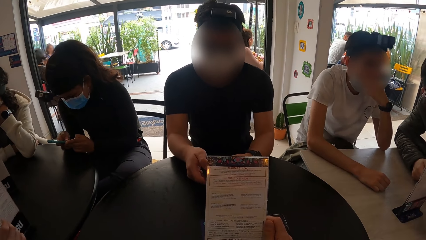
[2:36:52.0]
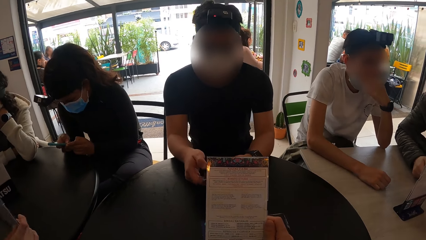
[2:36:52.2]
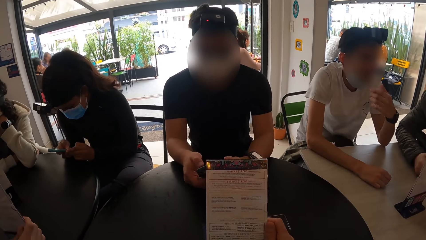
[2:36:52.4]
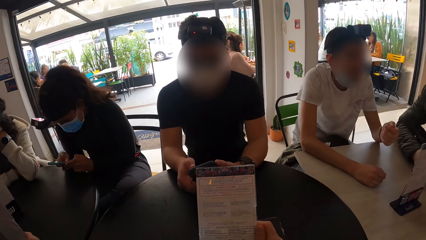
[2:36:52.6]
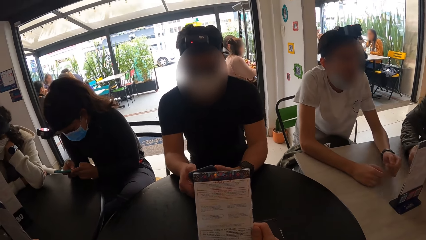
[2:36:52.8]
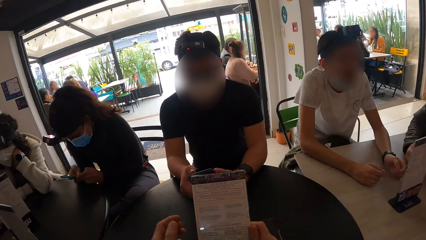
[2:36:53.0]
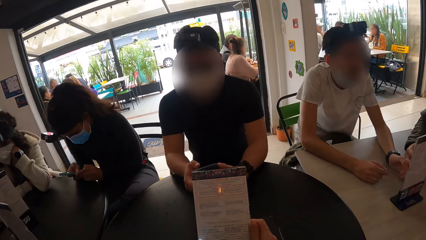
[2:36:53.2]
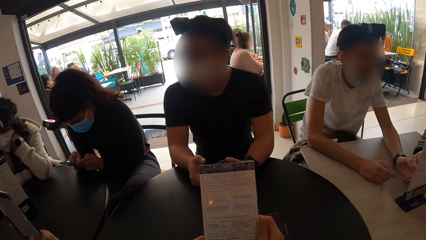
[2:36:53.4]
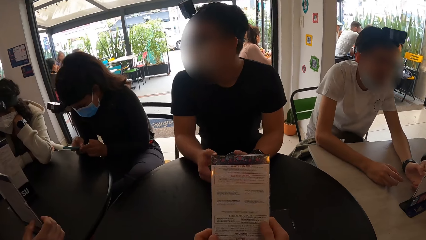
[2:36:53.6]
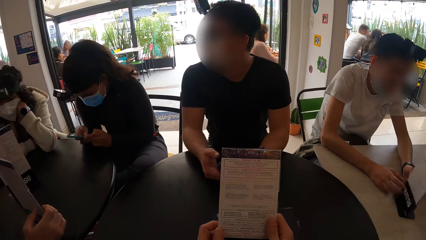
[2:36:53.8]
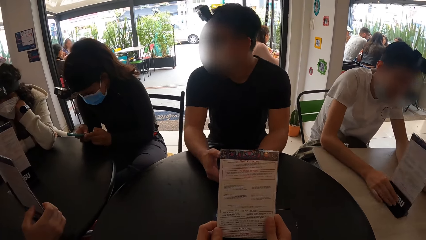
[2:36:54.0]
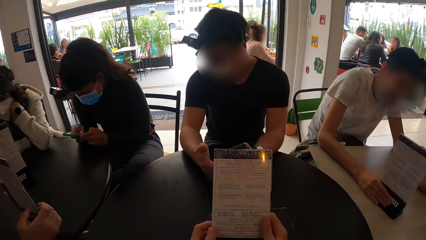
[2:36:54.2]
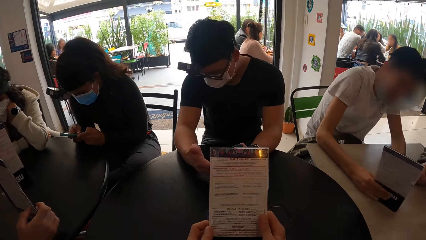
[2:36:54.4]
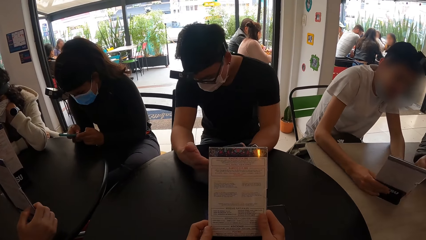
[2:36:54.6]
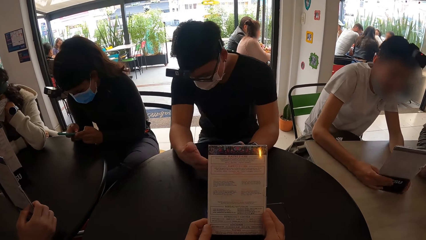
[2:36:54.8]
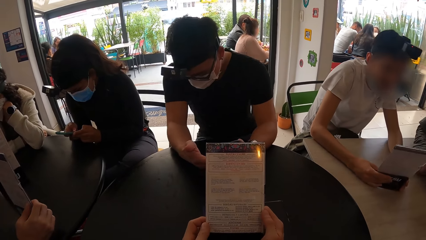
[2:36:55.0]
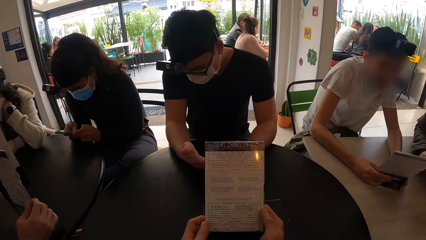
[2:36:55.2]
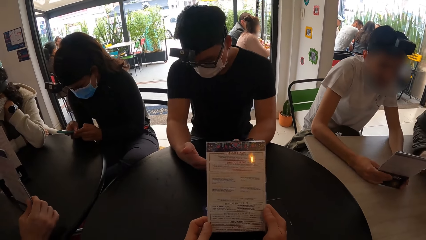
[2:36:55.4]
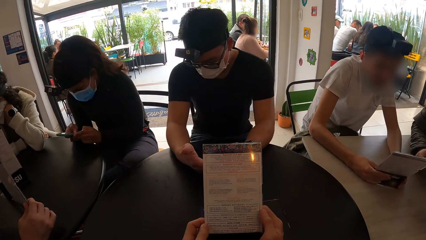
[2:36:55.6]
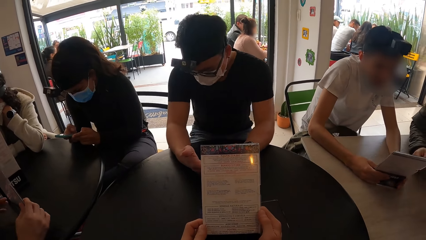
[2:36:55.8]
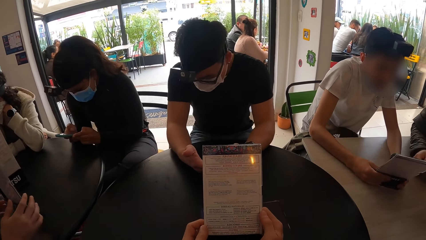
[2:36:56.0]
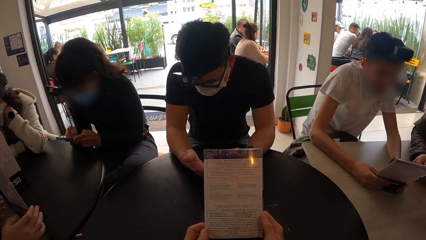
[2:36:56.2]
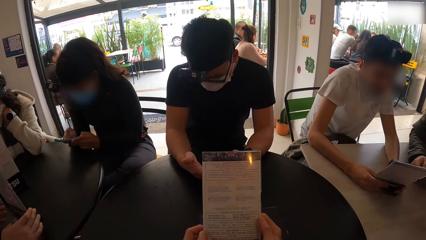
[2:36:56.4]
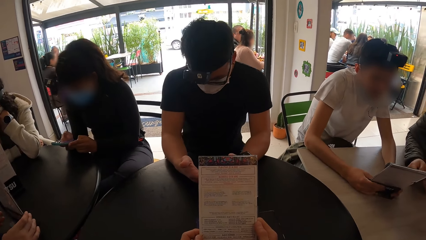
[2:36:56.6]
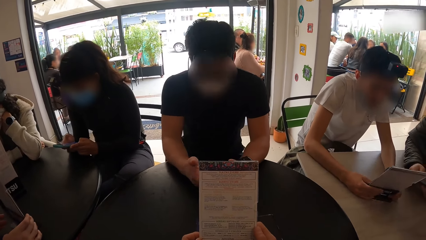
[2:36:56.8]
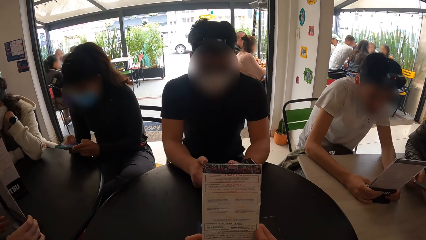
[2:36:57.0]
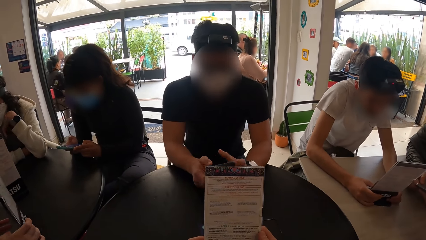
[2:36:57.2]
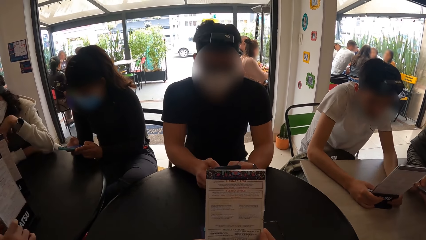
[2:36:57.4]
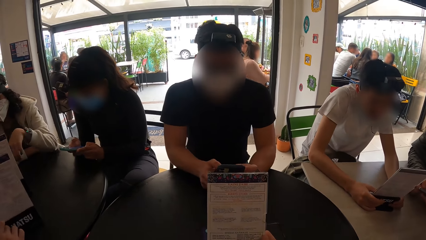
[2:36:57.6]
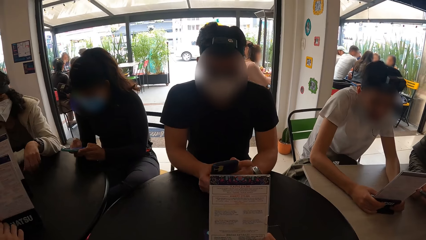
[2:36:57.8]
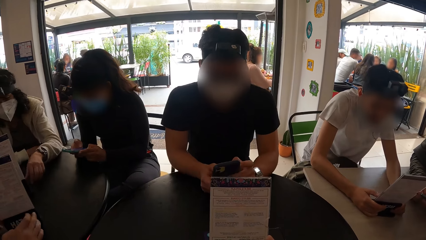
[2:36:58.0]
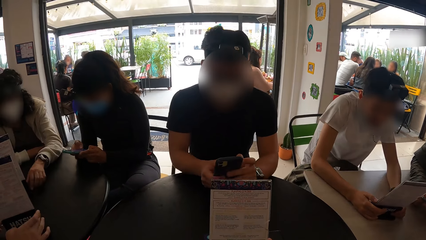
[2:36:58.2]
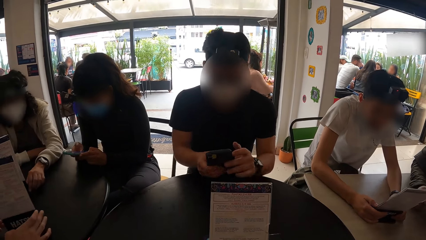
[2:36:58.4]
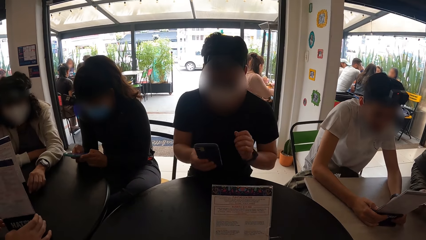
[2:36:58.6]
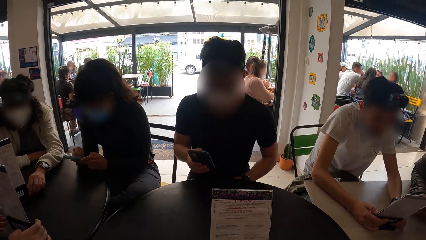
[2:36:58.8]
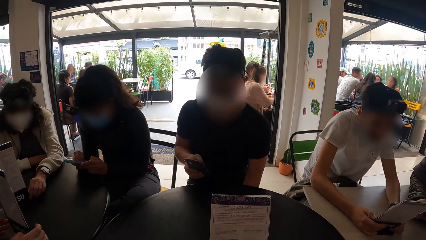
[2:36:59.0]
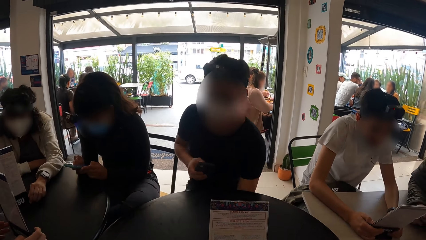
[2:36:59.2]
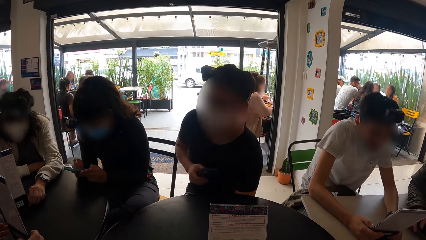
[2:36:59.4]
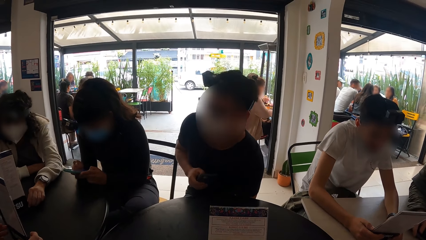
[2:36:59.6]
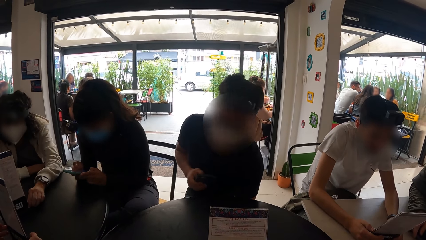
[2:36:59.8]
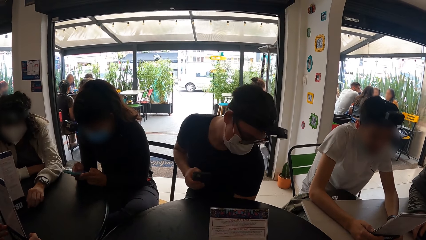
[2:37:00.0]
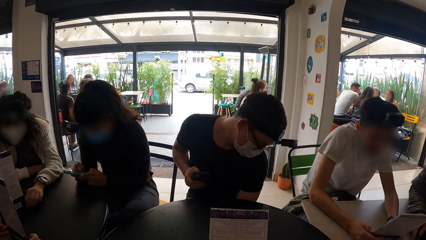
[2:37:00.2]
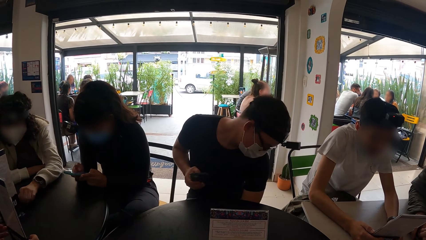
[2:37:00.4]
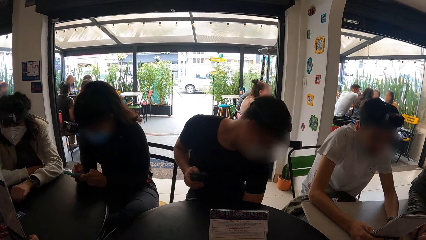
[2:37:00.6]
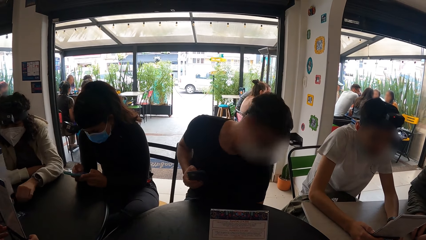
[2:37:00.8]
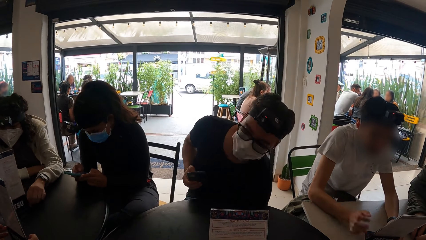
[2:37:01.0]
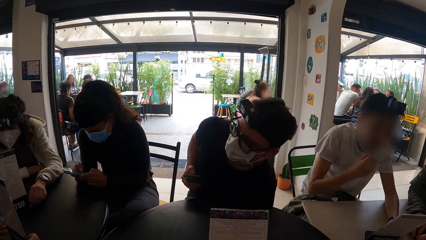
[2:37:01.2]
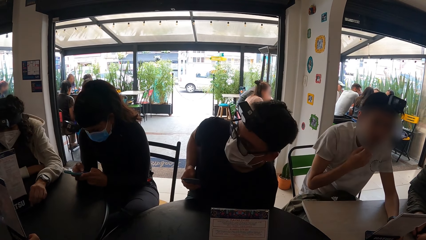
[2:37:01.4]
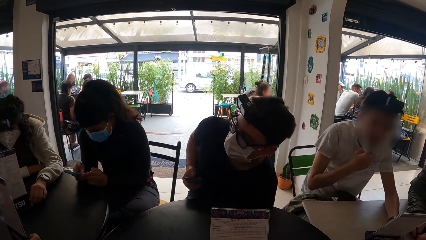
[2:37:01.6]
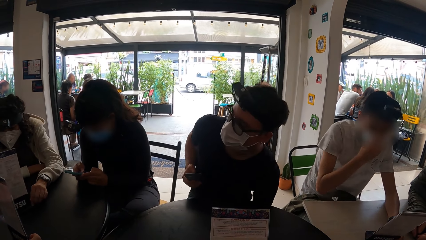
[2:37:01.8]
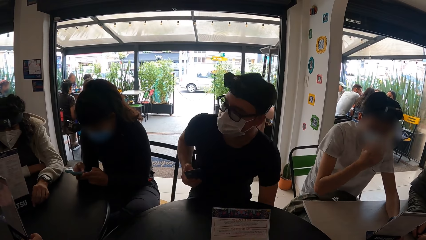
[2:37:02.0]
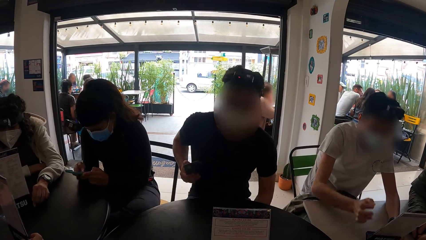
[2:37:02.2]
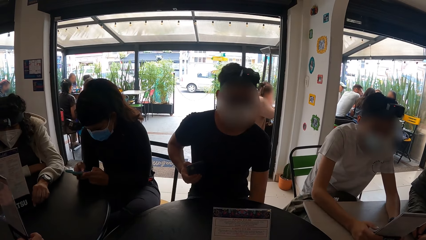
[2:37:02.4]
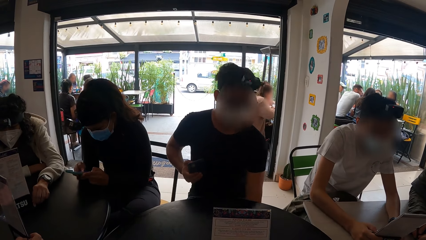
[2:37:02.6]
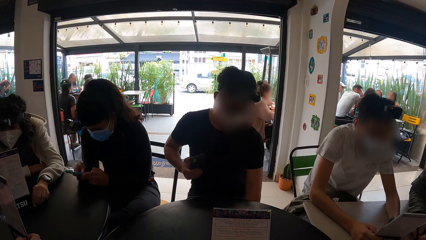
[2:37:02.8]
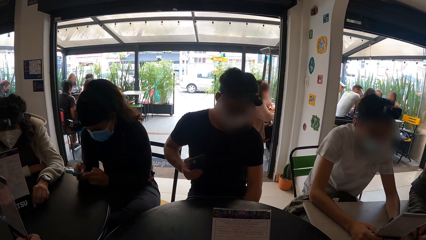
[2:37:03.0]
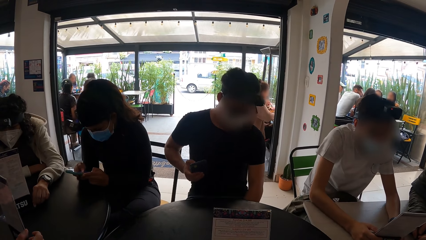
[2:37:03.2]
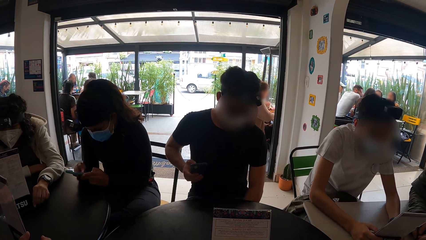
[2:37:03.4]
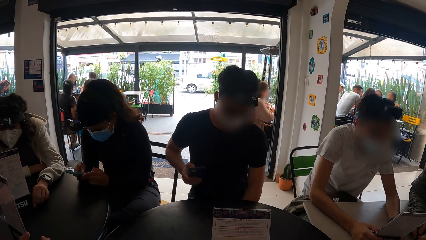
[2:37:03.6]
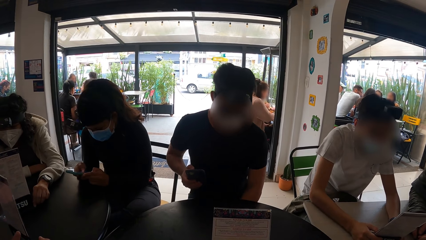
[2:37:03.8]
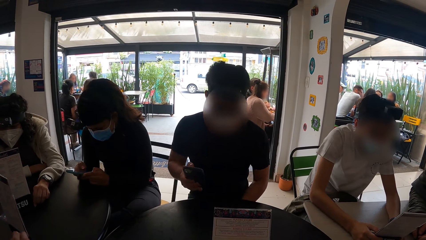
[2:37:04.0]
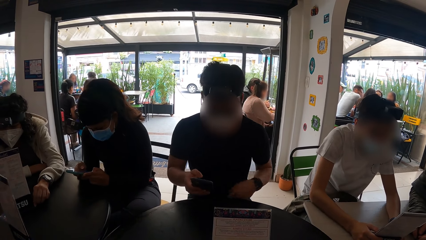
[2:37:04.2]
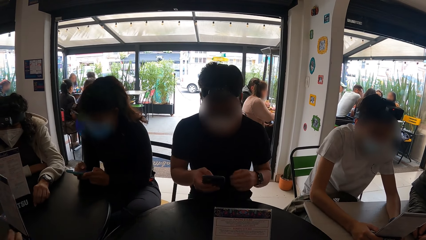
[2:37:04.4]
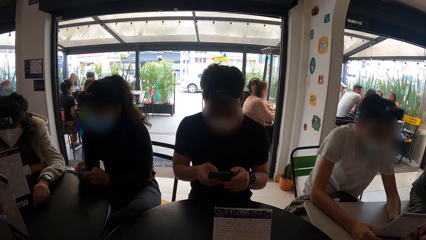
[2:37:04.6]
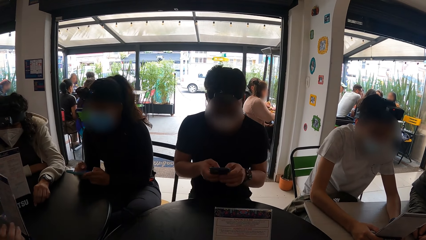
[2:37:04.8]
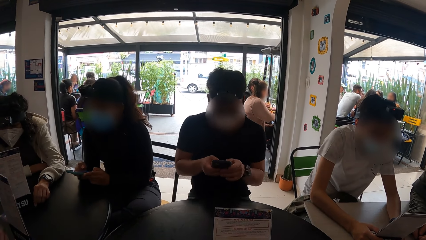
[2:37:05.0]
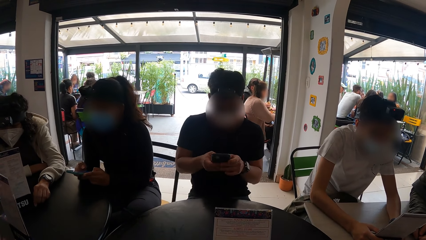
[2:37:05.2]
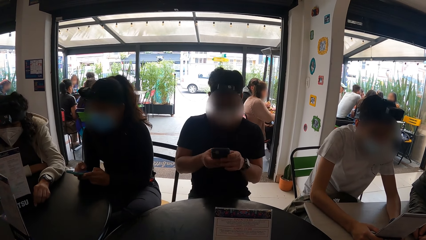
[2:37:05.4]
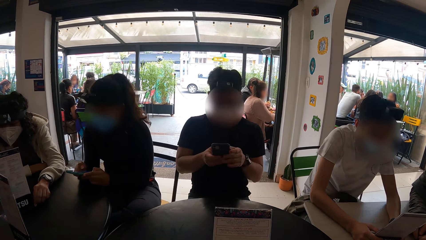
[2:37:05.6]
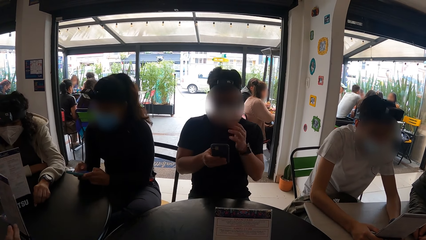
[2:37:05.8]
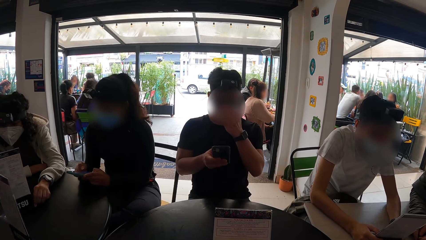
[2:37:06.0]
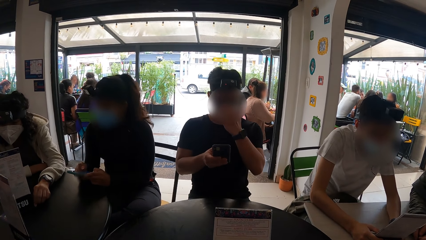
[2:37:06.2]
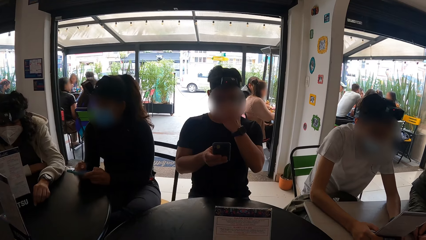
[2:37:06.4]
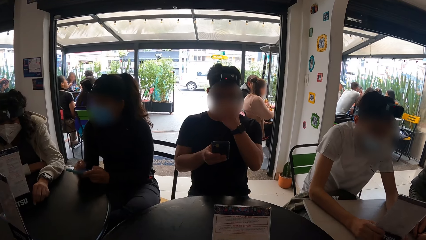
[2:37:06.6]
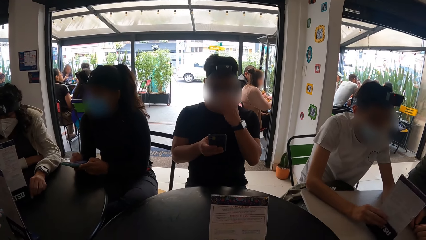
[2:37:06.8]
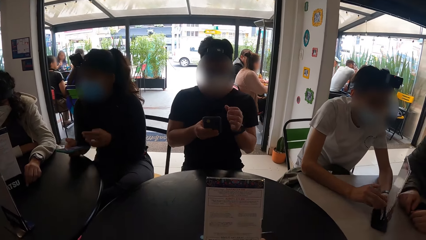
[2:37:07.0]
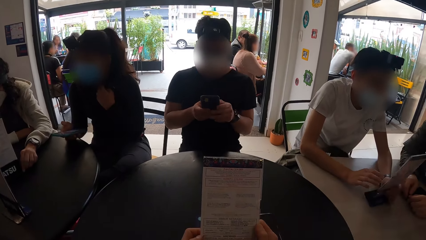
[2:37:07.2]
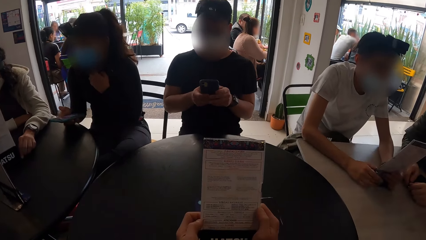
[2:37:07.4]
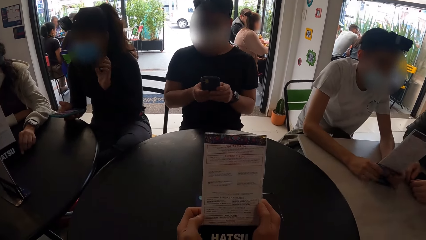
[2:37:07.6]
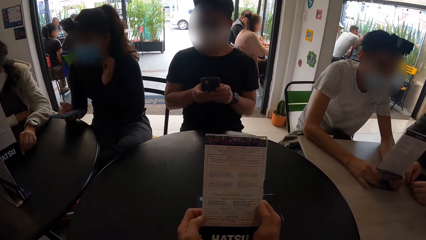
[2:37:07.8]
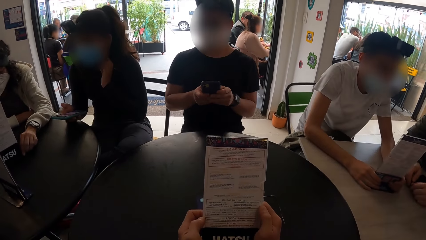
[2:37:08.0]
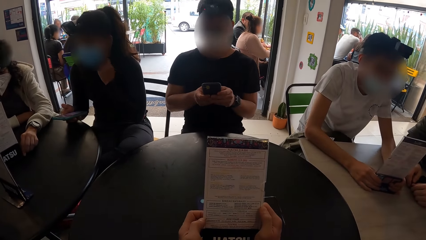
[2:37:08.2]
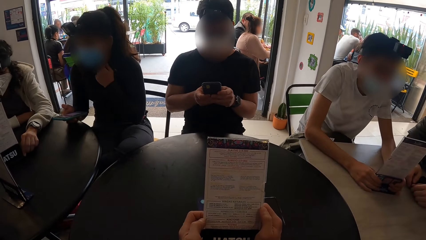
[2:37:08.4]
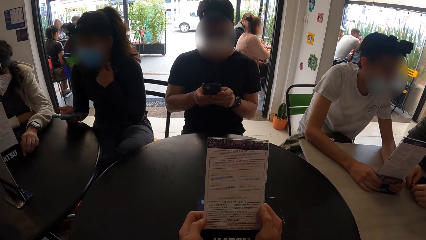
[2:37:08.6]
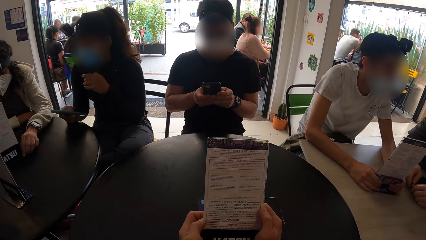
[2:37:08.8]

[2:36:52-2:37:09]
The camera wearer looks on the menu list and puts the left hand on the menu.
